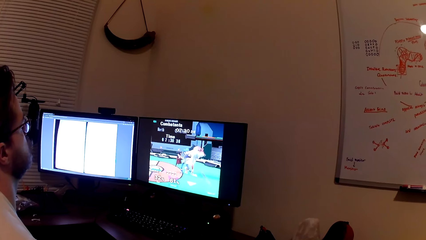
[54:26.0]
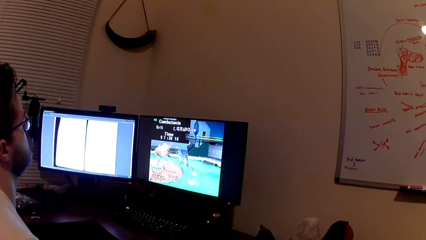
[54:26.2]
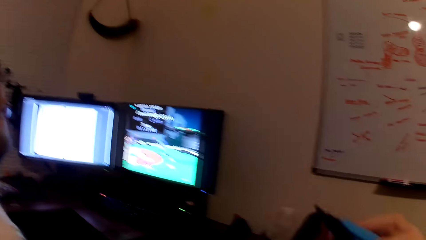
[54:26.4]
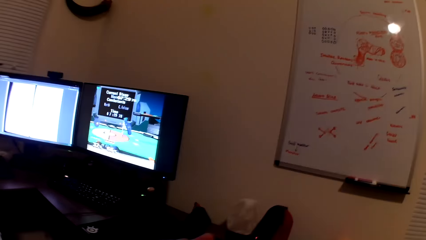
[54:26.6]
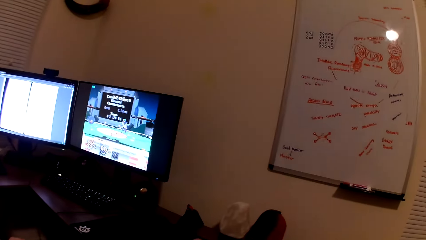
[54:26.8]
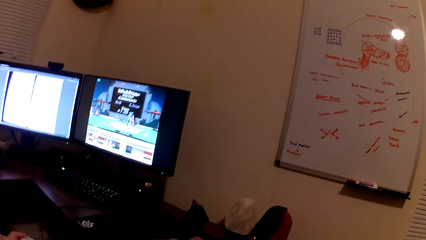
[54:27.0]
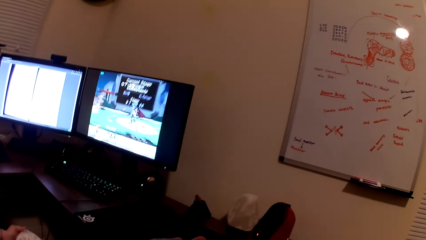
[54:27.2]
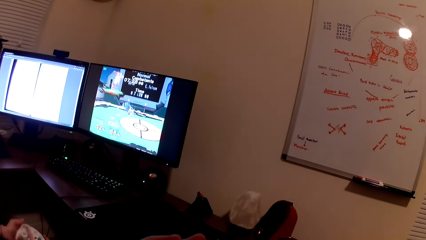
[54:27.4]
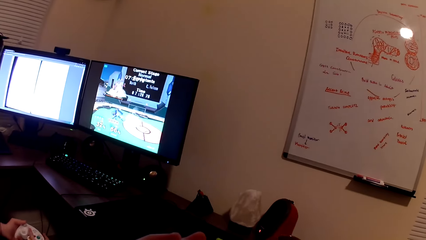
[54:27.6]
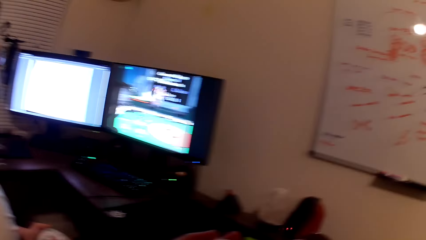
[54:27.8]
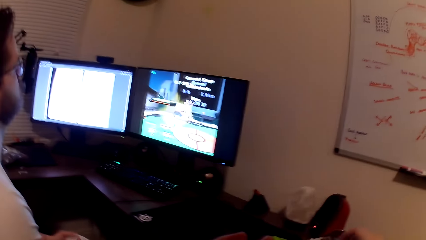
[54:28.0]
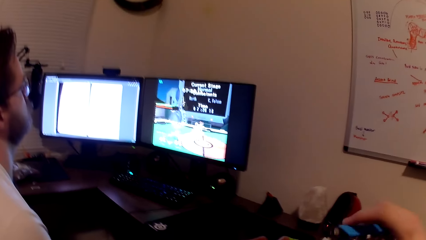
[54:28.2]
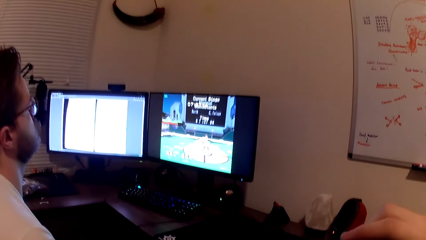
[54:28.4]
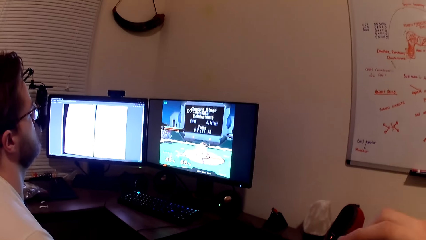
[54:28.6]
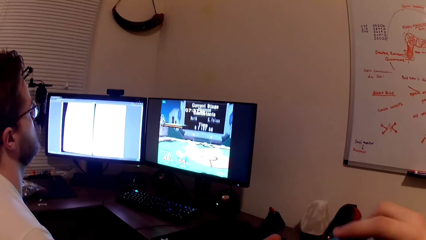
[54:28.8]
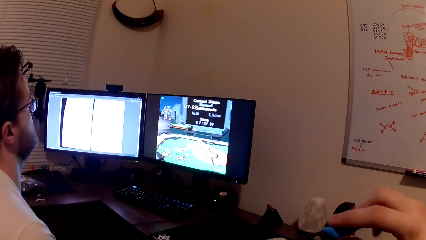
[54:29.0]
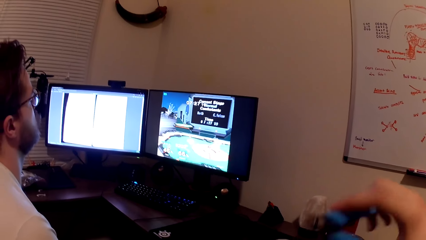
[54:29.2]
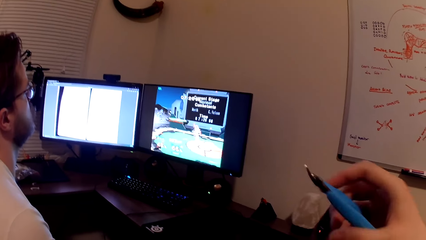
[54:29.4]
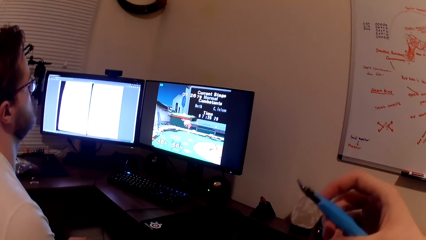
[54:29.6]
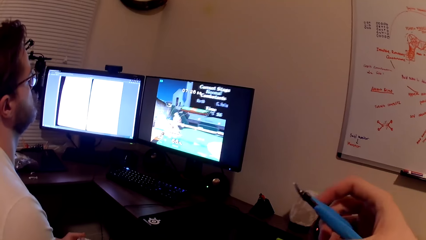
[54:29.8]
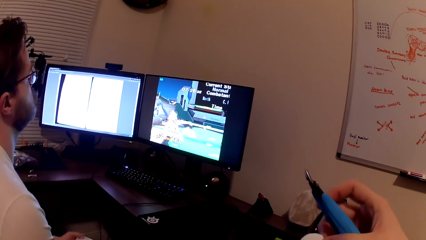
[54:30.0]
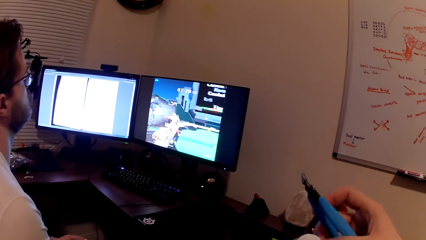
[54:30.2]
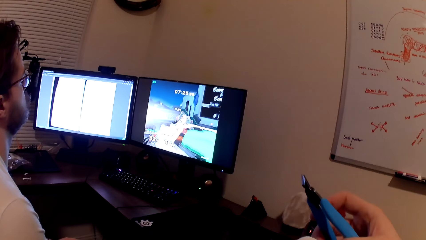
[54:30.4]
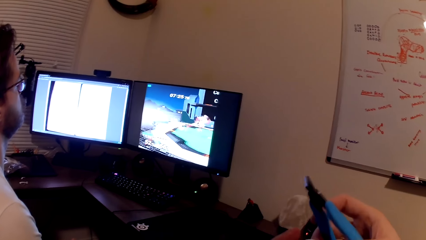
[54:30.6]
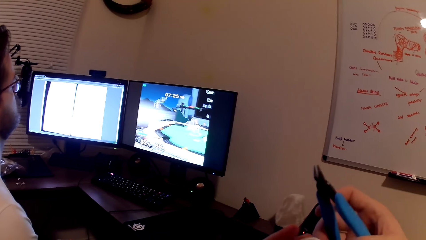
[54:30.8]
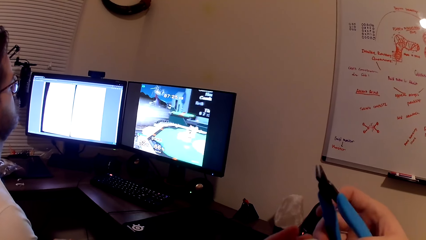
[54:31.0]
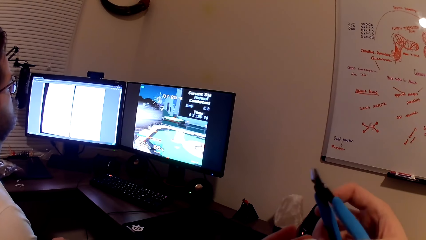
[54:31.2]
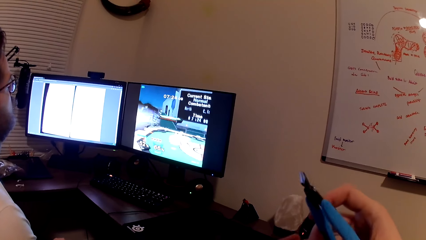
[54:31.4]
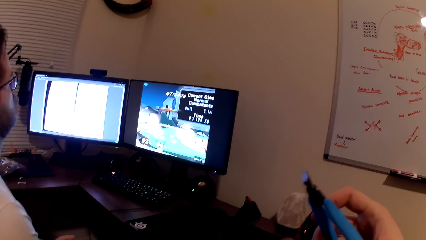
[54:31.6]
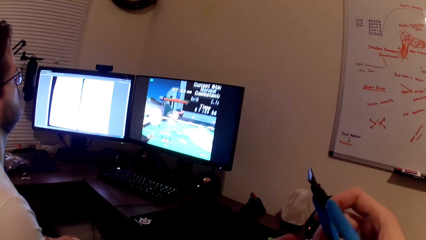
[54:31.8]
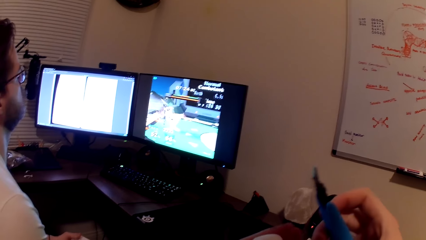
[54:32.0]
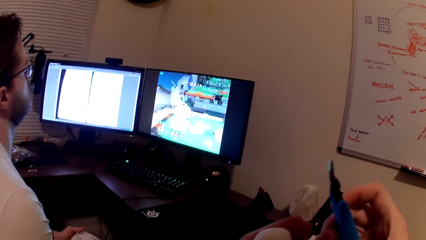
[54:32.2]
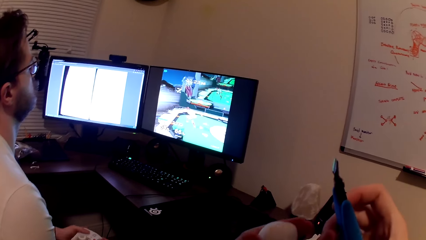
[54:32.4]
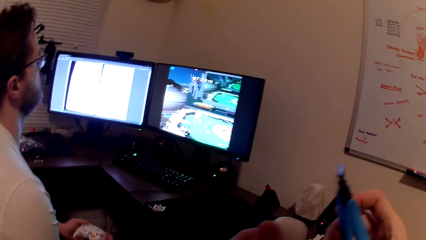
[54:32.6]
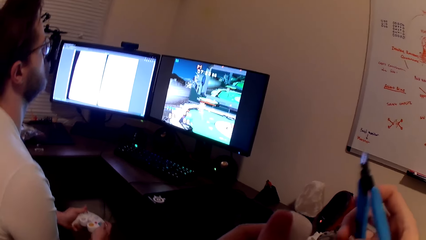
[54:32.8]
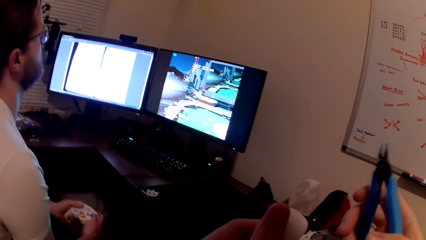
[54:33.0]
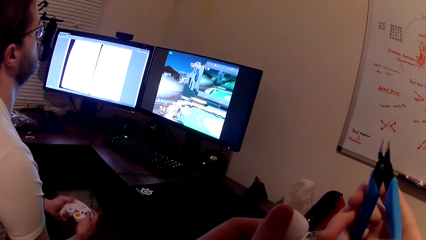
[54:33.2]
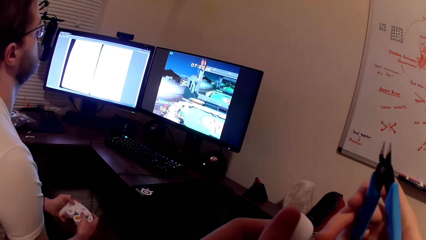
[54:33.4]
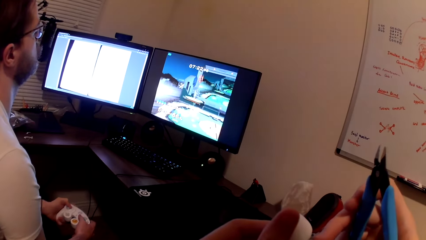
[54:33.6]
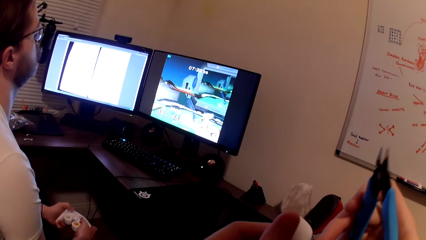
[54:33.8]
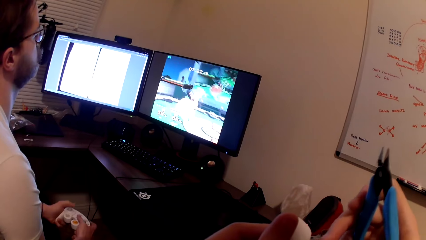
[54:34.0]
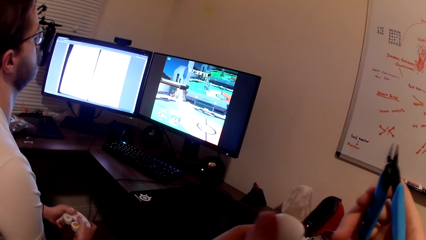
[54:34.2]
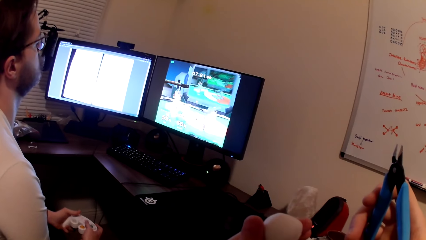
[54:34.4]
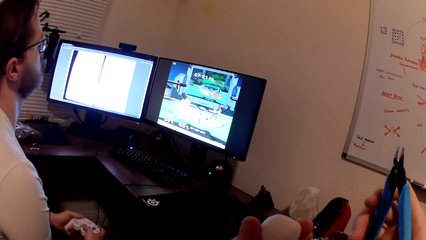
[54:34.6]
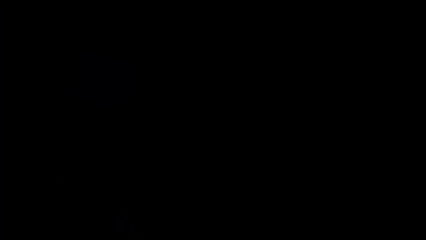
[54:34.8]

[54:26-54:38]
The camera wearer looks at the toy.

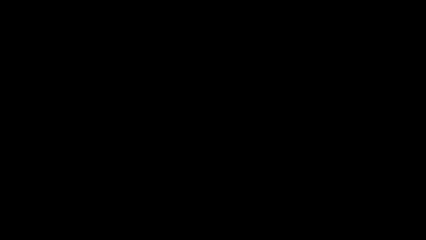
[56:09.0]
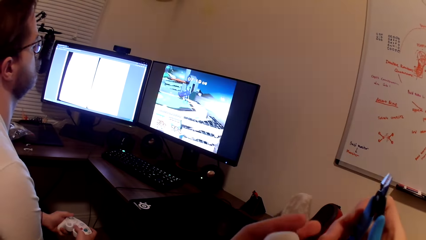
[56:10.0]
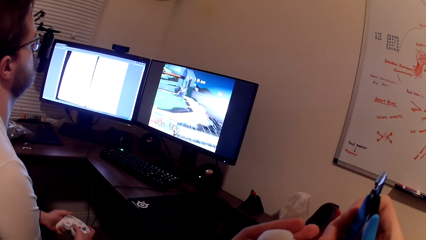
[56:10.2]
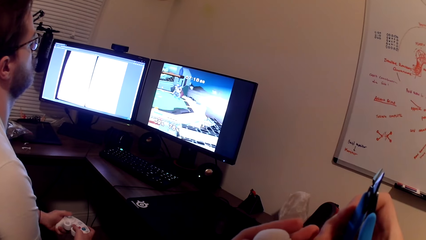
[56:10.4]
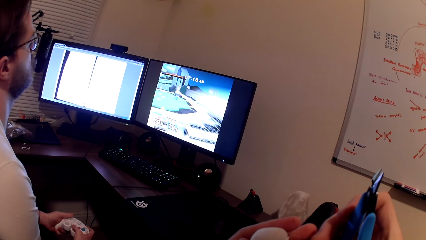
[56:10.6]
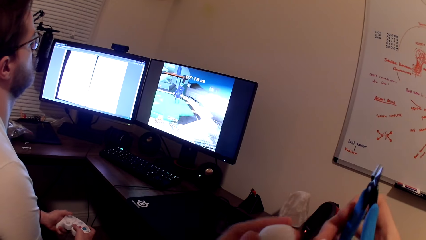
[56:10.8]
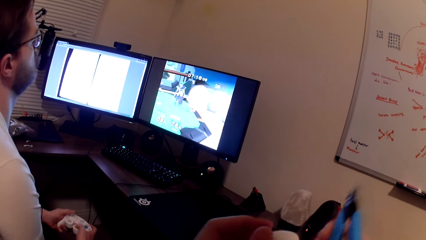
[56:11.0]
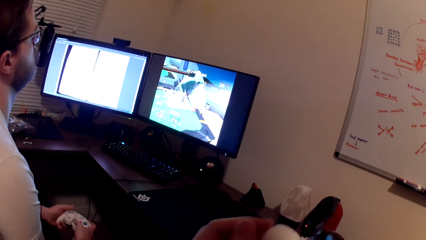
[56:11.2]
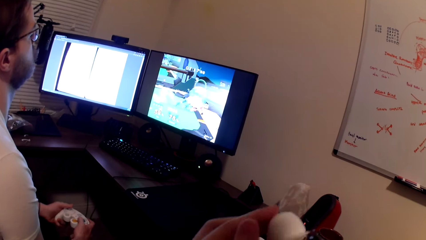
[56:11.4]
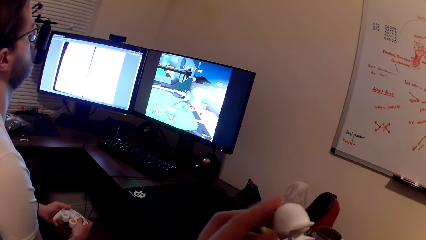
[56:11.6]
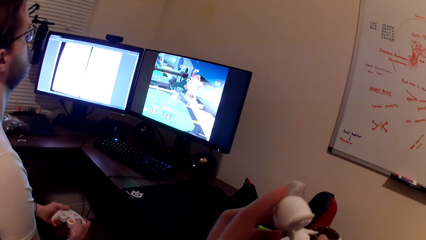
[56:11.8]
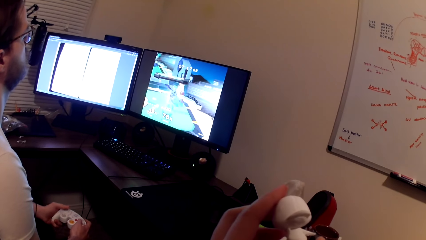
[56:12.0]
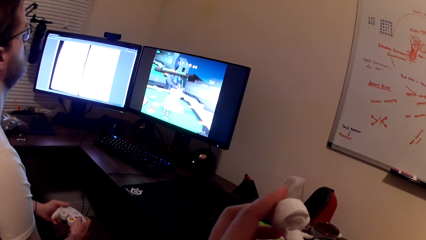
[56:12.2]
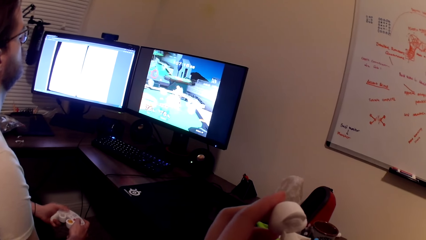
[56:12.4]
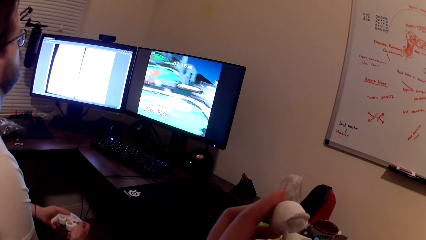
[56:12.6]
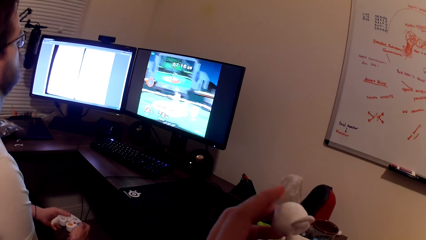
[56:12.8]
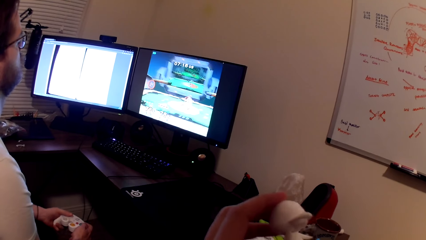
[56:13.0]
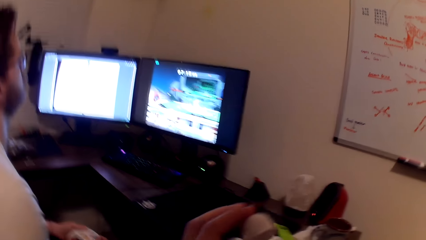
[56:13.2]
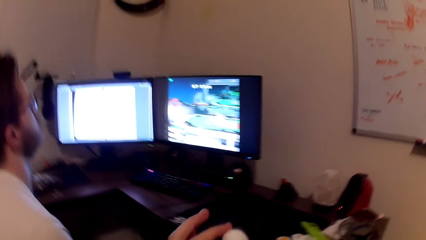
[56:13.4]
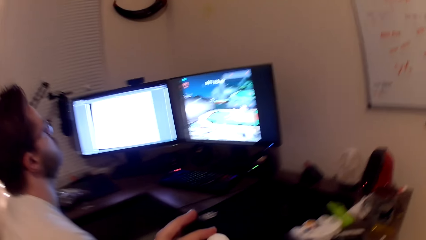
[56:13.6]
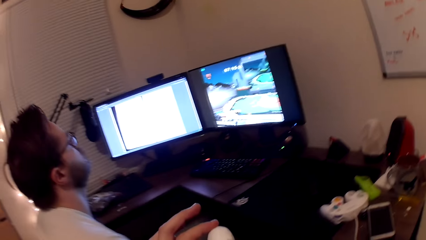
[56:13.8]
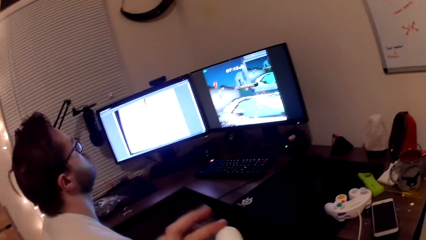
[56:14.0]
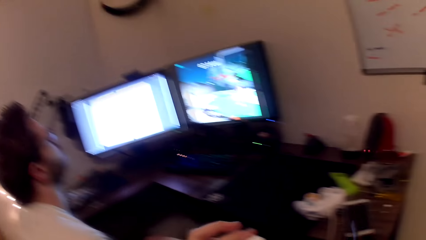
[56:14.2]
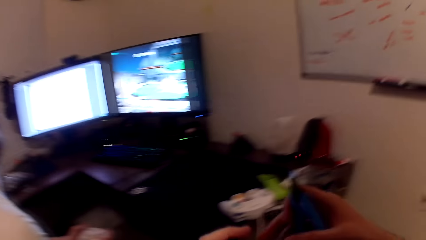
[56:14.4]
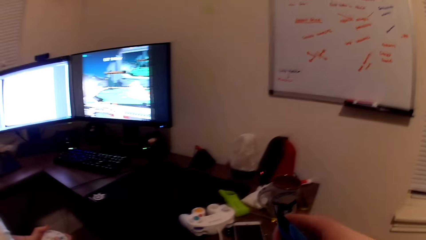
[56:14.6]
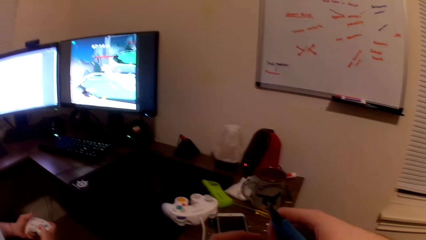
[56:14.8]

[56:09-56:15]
The camera wearer repairs a toy. He sculpts the Styrofoam sculpture in his left hand with the pliers.
